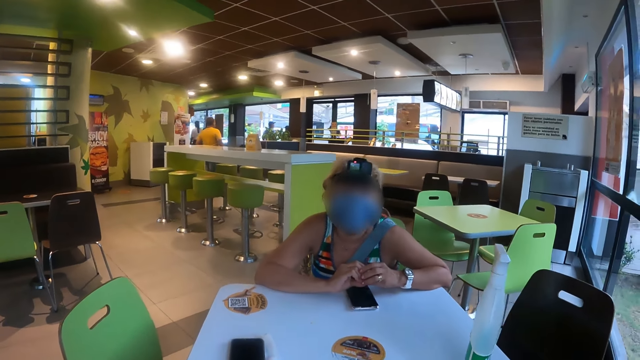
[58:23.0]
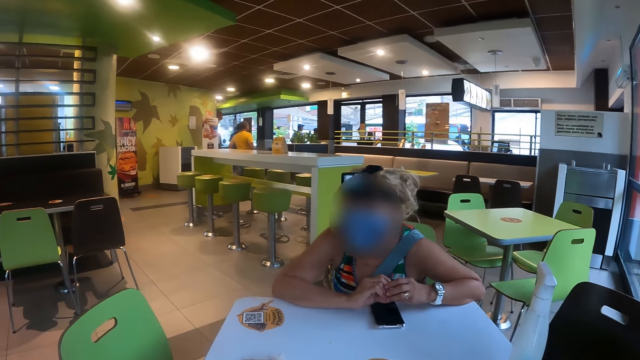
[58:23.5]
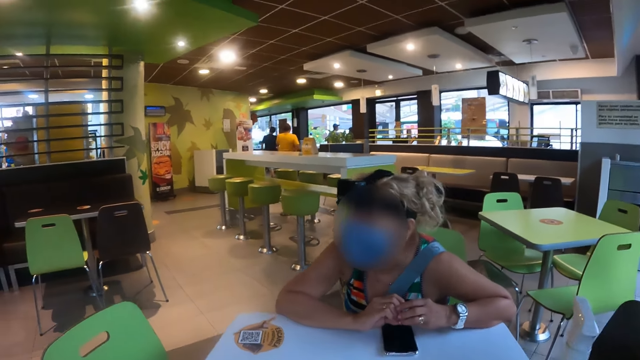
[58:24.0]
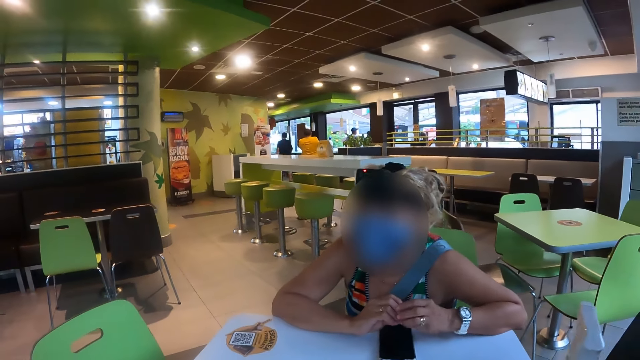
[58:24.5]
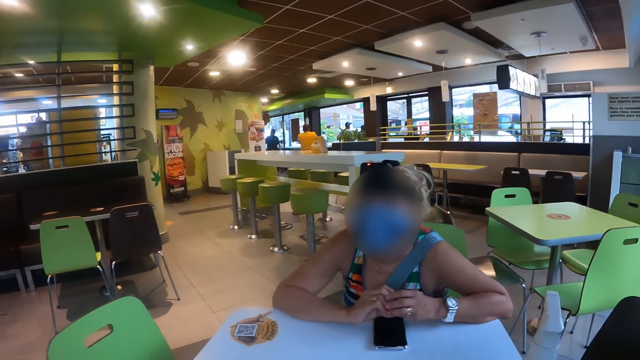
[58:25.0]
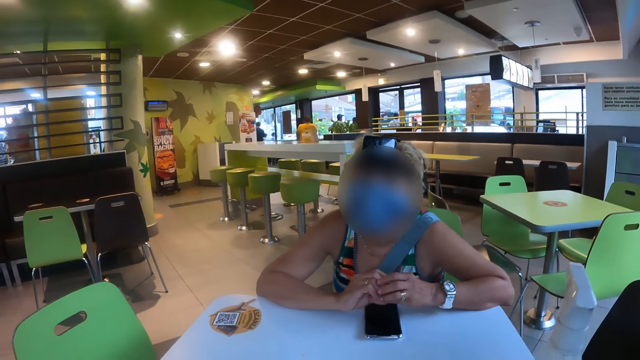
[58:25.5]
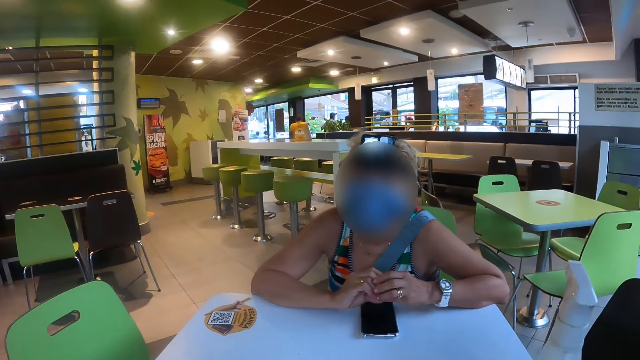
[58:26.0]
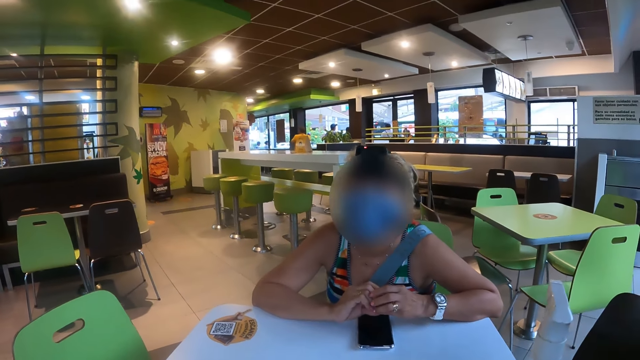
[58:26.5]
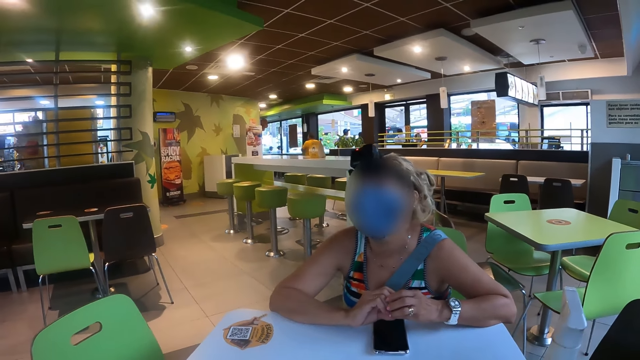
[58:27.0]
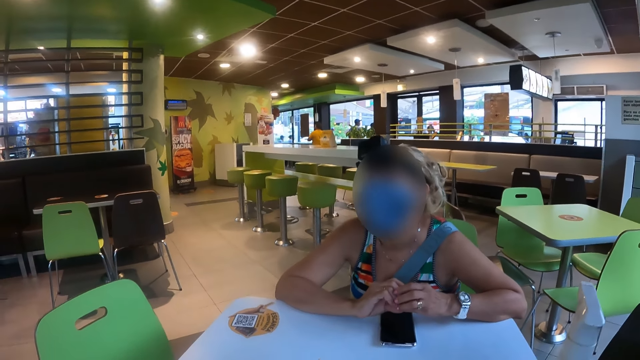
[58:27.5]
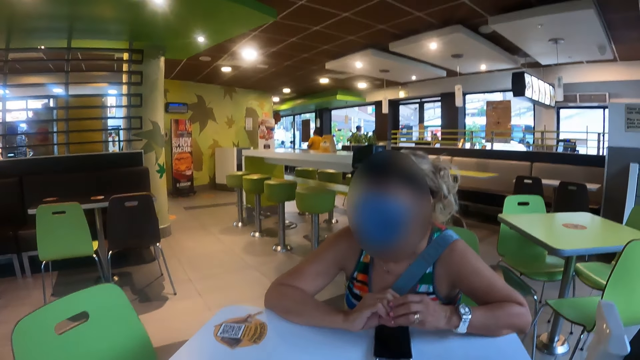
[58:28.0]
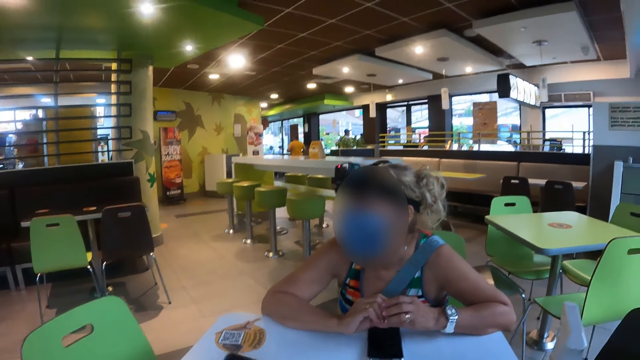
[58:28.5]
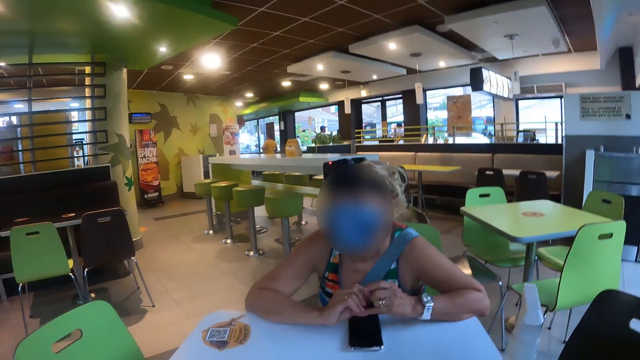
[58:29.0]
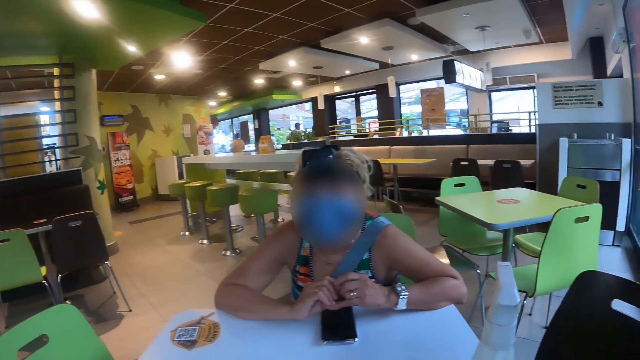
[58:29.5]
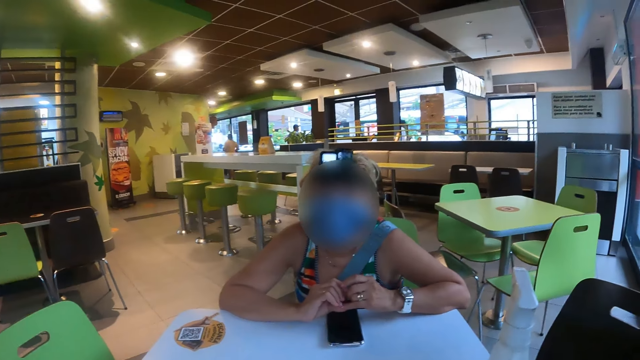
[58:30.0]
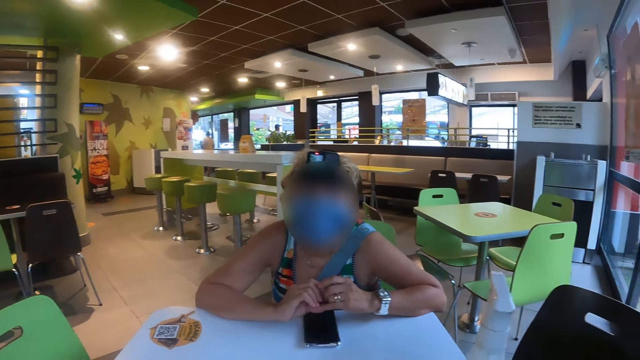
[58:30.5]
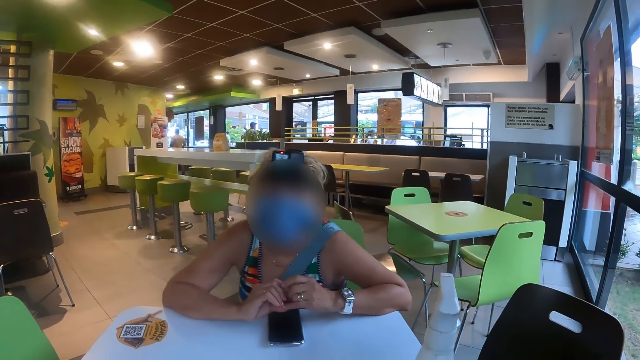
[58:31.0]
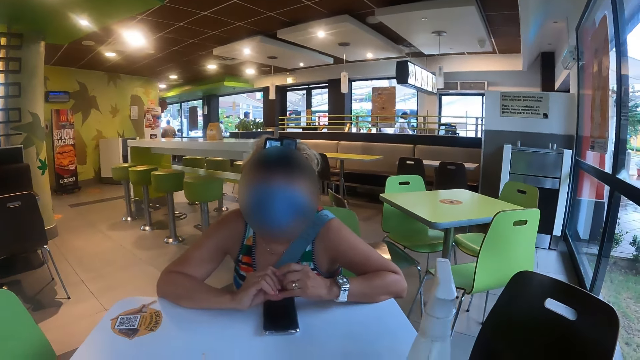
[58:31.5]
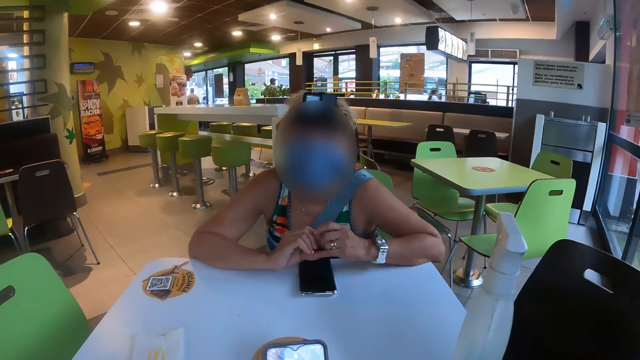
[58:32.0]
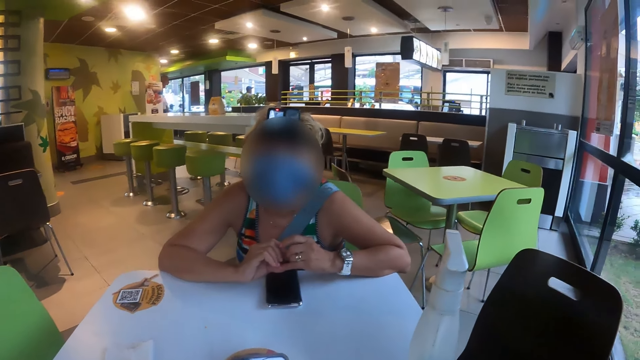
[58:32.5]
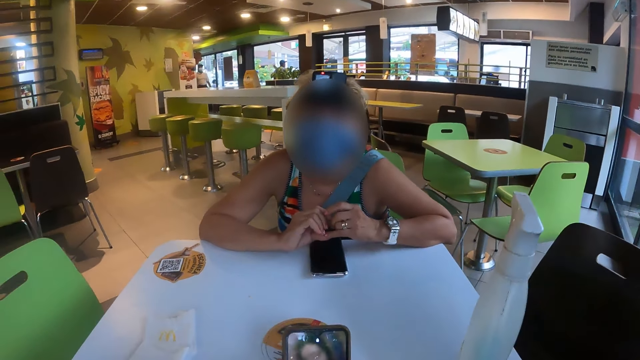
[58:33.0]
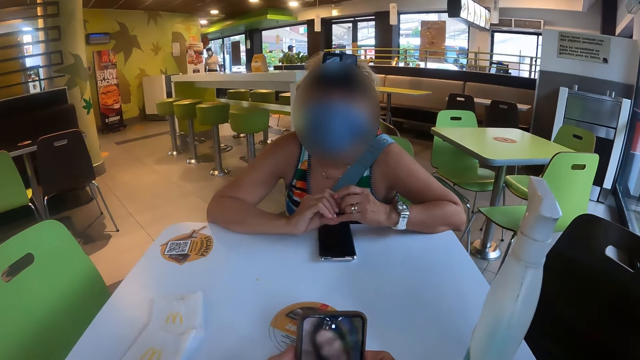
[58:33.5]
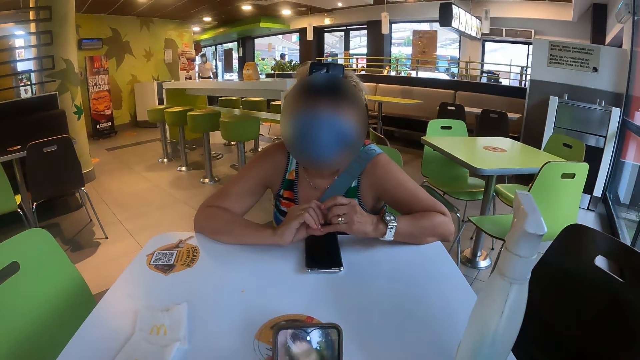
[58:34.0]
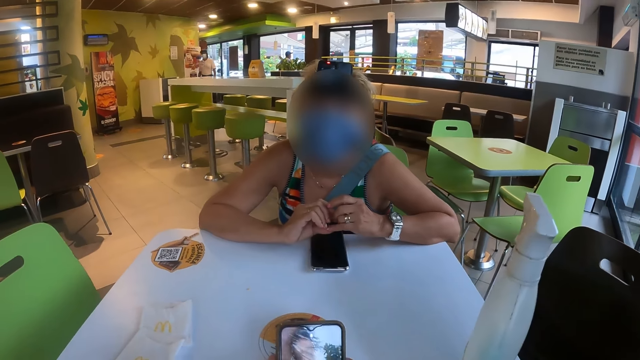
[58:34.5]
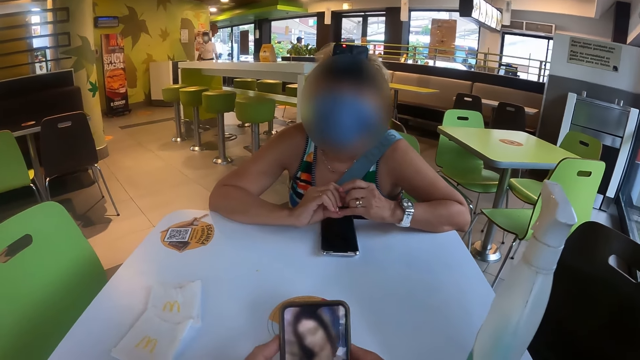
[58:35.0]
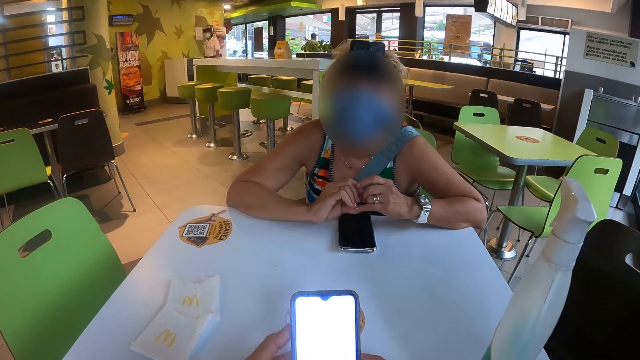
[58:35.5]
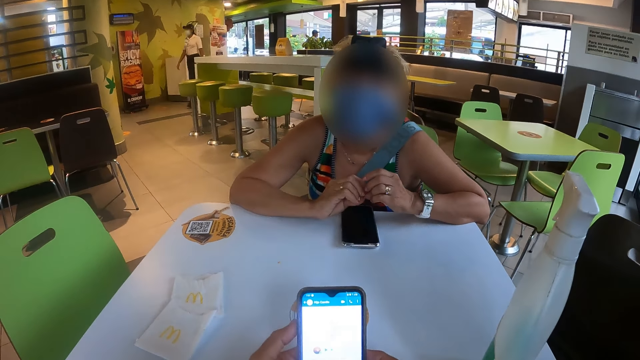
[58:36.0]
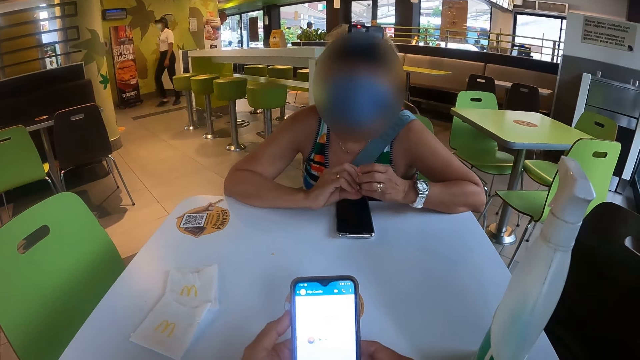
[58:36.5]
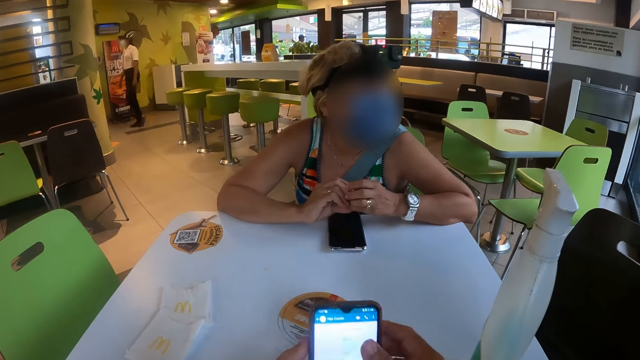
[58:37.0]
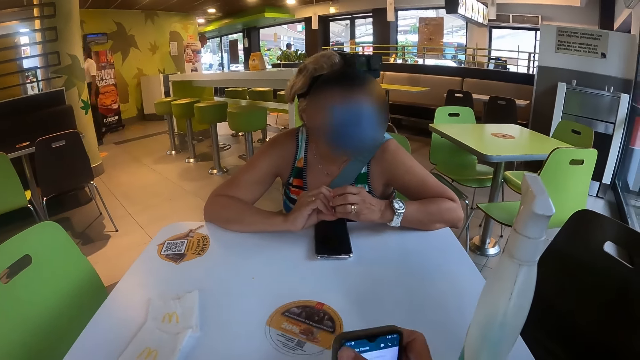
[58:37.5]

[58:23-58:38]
The camera wearer uses his phone.

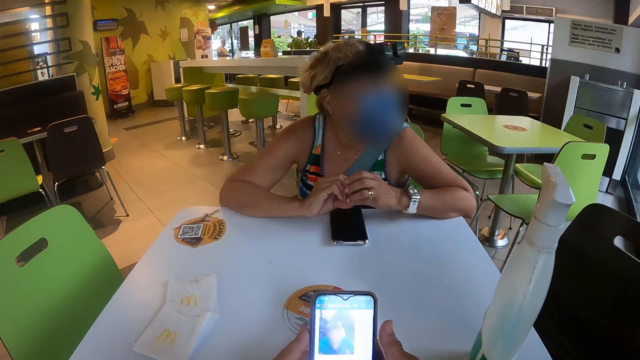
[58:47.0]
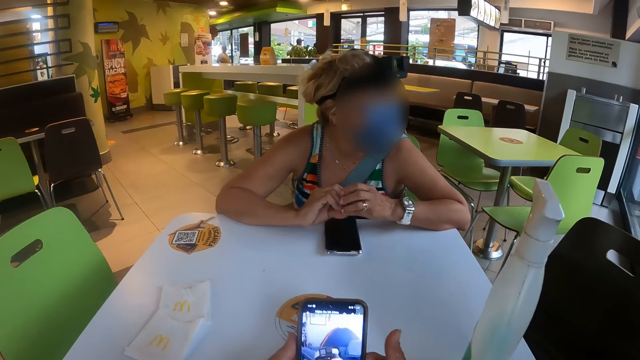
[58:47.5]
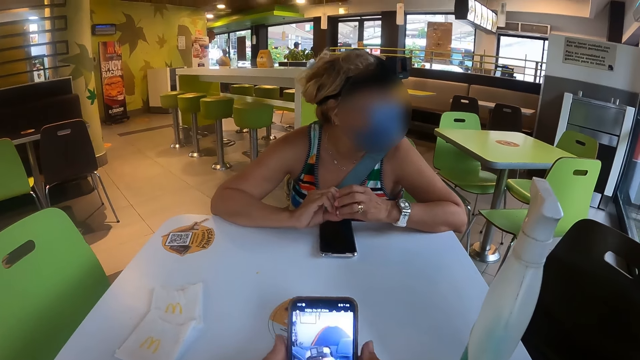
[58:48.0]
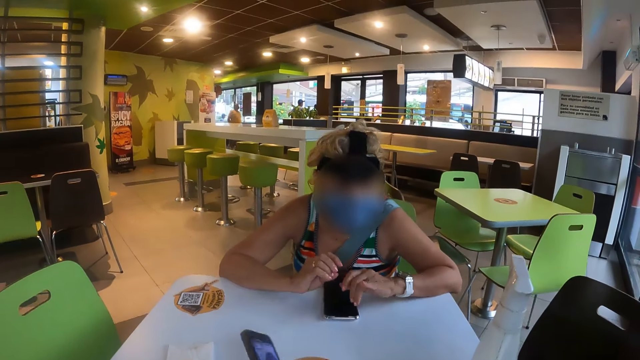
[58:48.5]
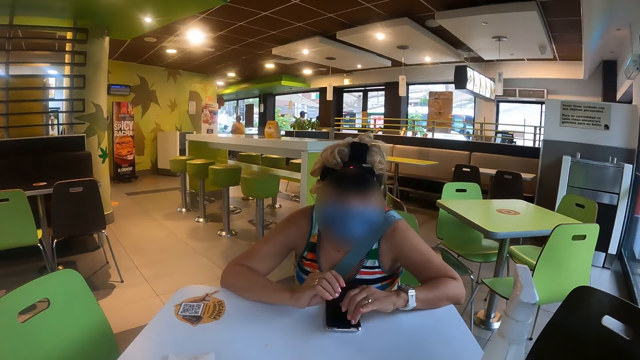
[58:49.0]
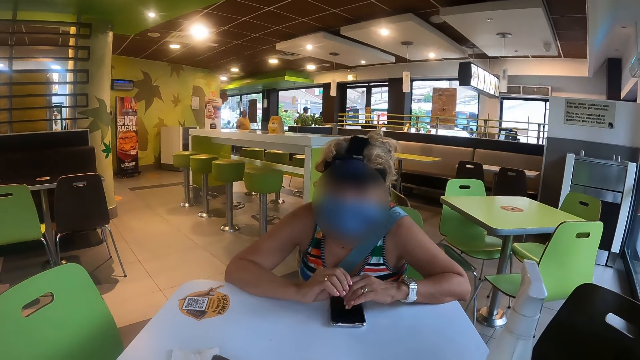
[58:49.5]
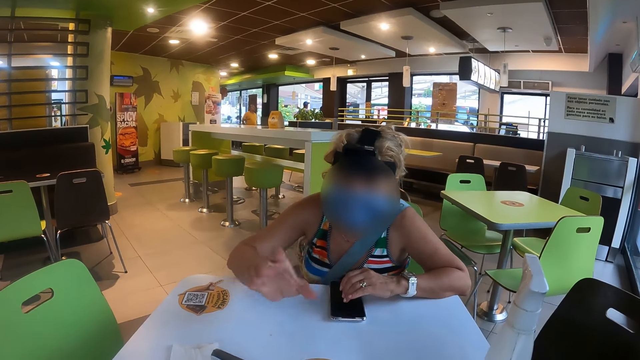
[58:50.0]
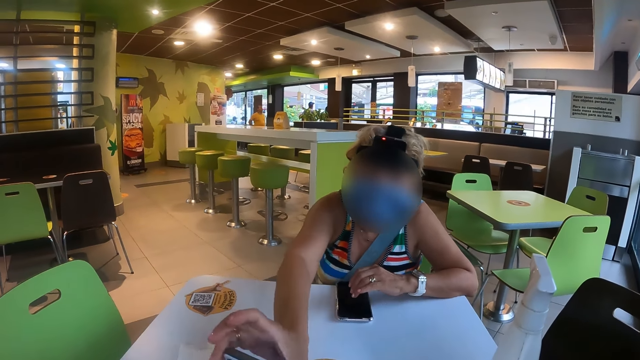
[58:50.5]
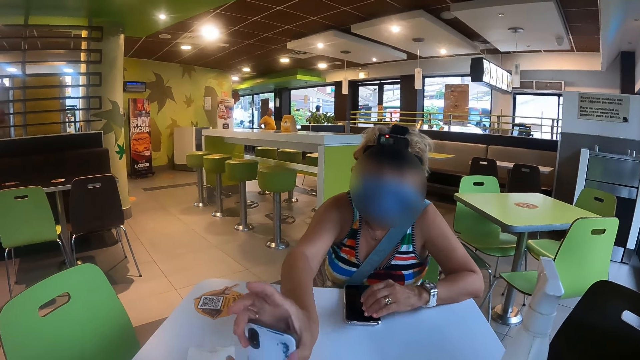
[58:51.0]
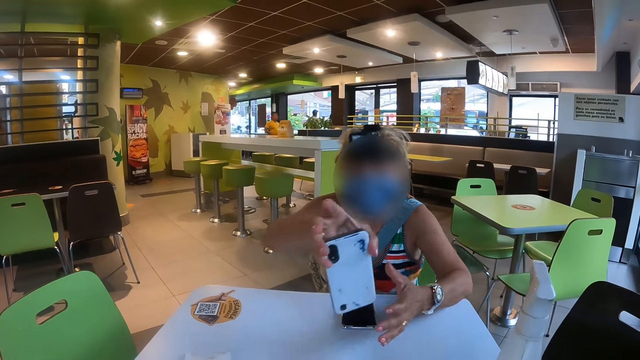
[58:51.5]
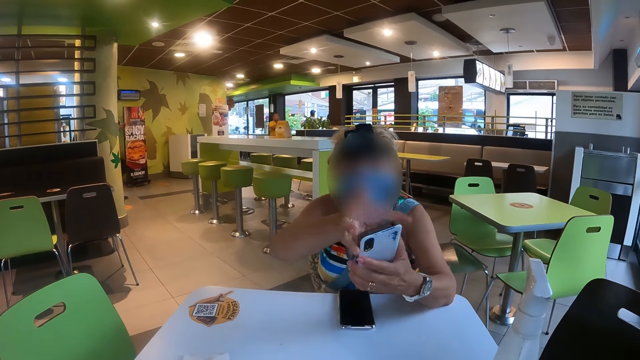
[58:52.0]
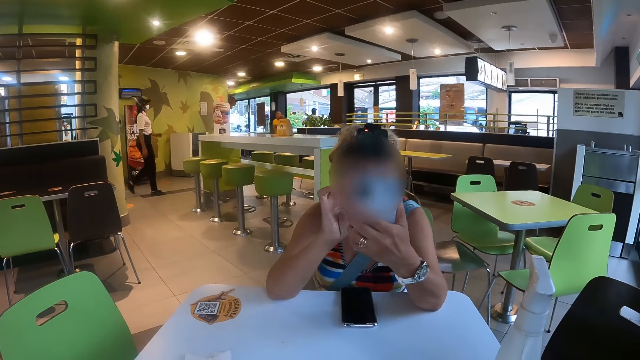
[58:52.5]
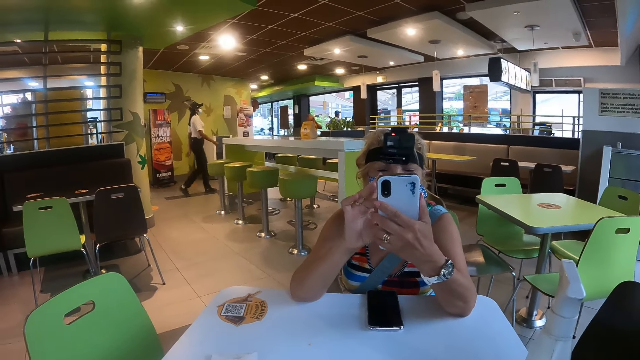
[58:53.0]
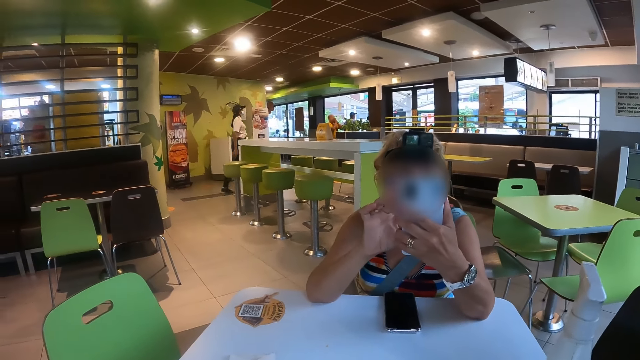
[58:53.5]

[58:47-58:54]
The camera wearer converses with a woman. The woman takes the phone from the camera wearer and looks at the phone.
